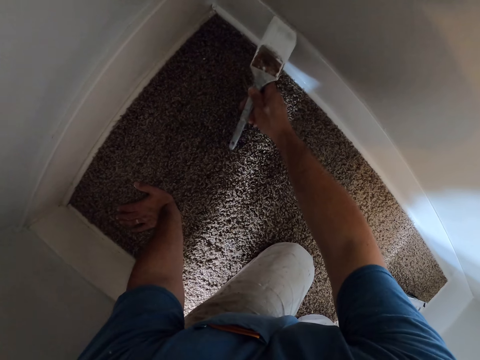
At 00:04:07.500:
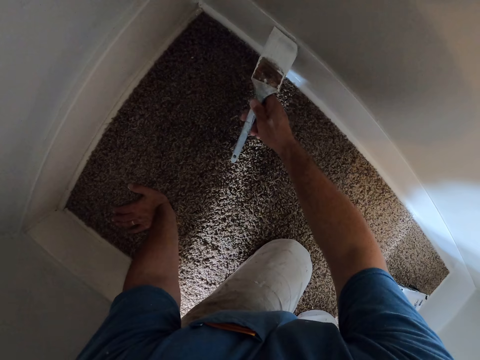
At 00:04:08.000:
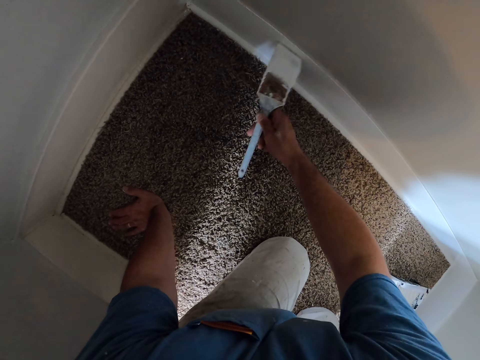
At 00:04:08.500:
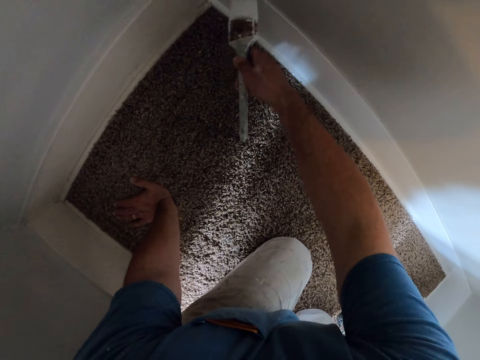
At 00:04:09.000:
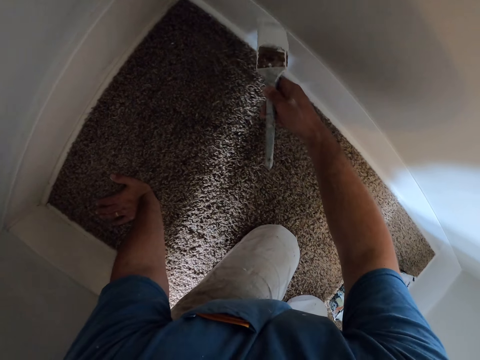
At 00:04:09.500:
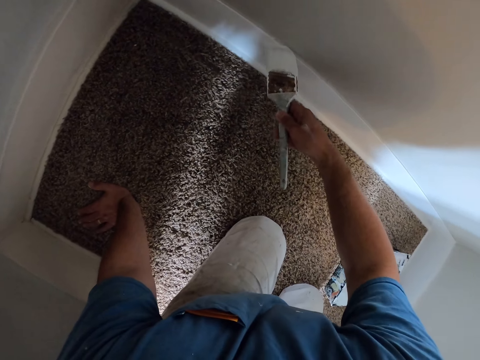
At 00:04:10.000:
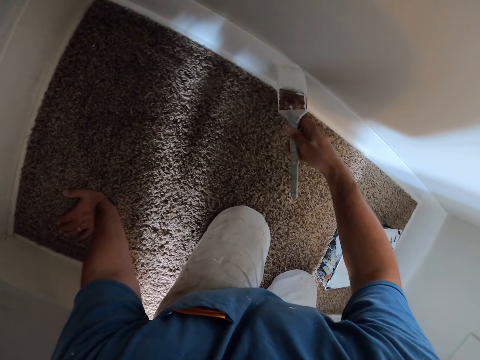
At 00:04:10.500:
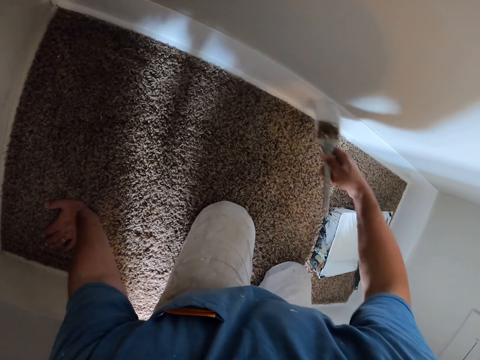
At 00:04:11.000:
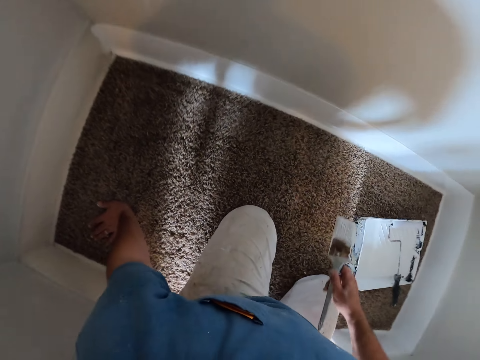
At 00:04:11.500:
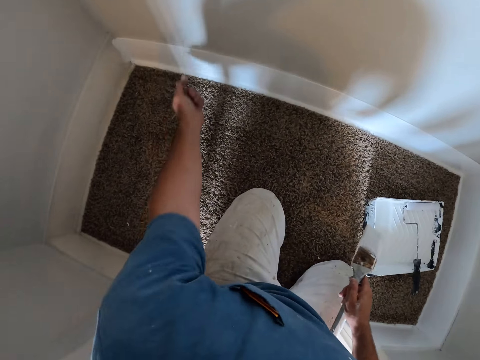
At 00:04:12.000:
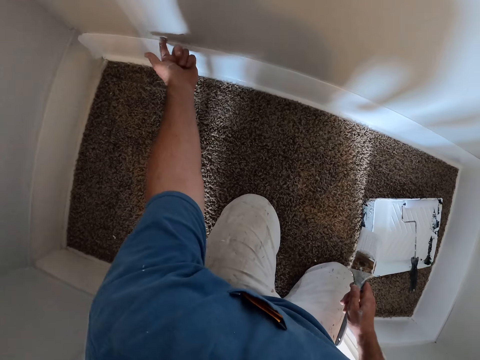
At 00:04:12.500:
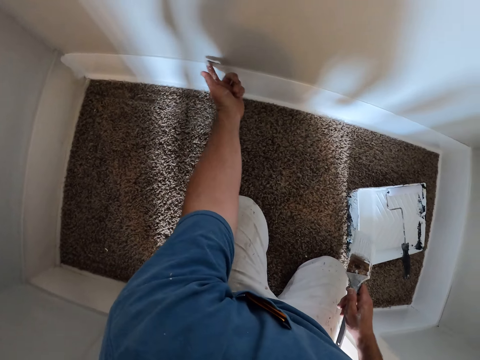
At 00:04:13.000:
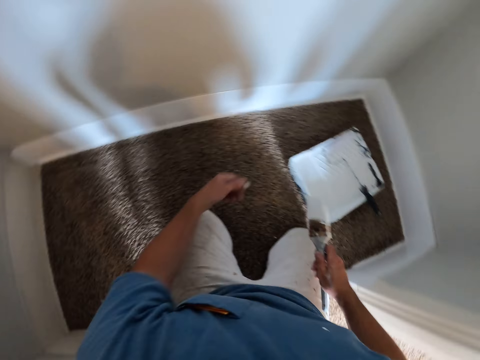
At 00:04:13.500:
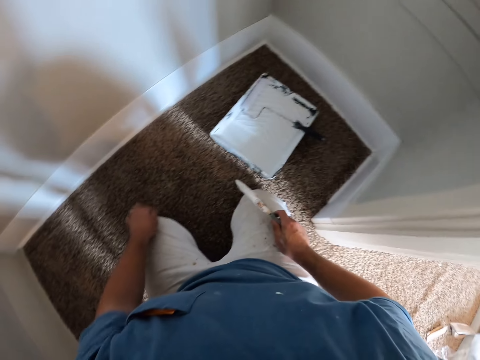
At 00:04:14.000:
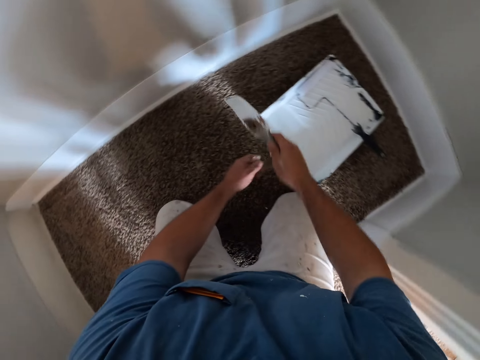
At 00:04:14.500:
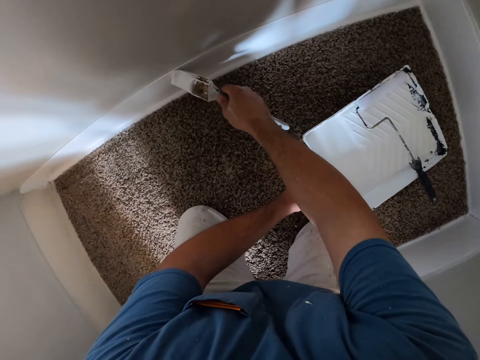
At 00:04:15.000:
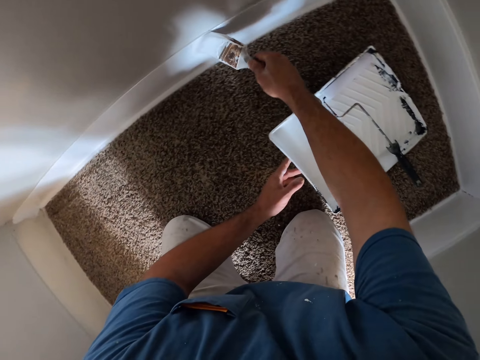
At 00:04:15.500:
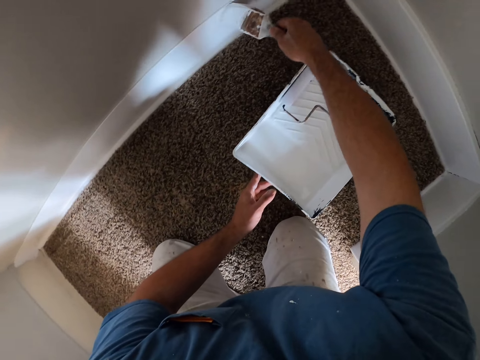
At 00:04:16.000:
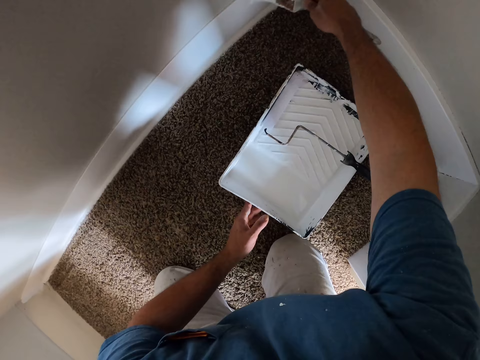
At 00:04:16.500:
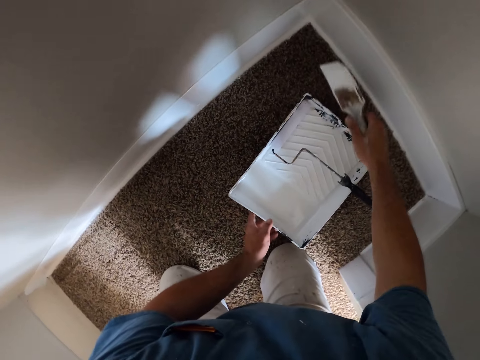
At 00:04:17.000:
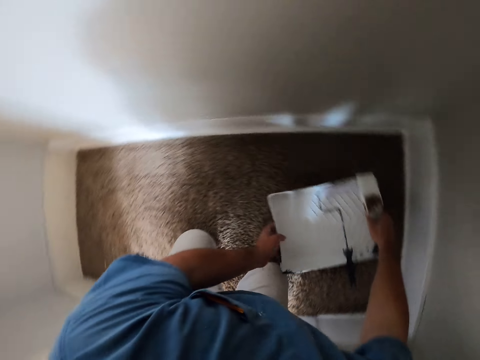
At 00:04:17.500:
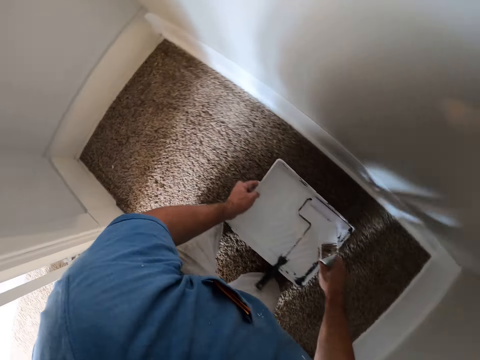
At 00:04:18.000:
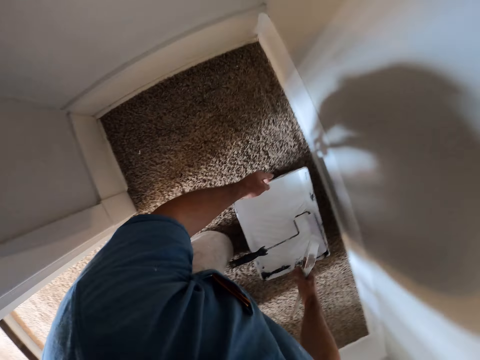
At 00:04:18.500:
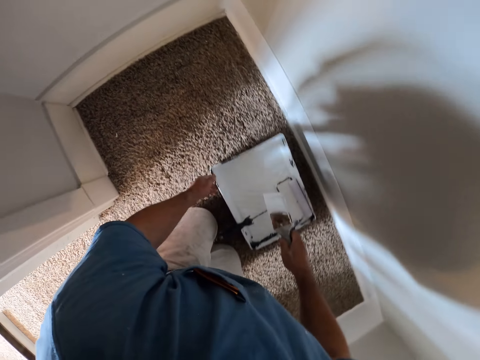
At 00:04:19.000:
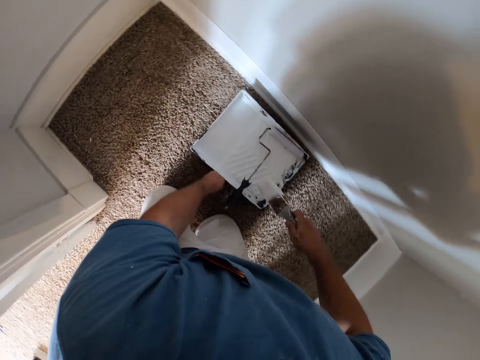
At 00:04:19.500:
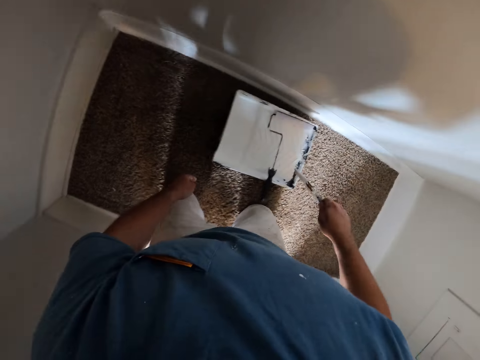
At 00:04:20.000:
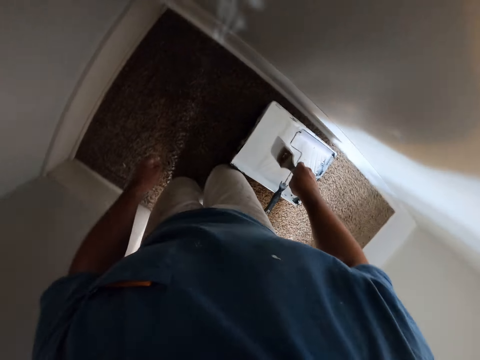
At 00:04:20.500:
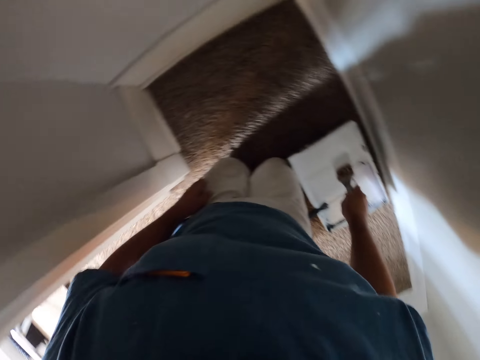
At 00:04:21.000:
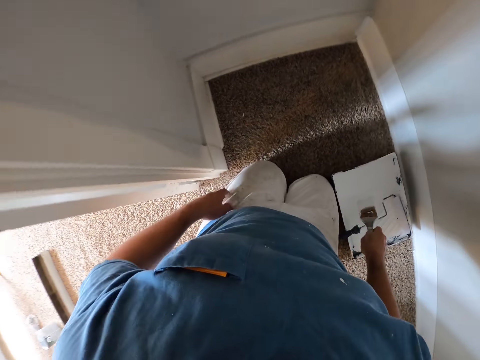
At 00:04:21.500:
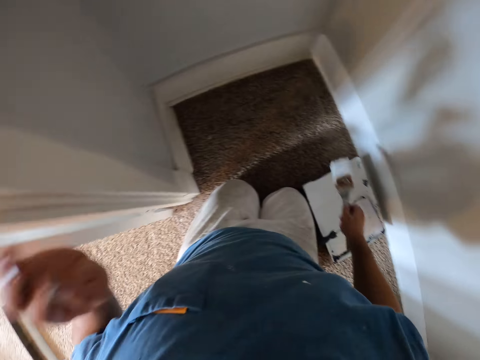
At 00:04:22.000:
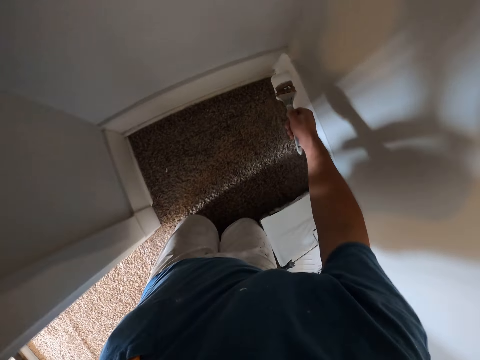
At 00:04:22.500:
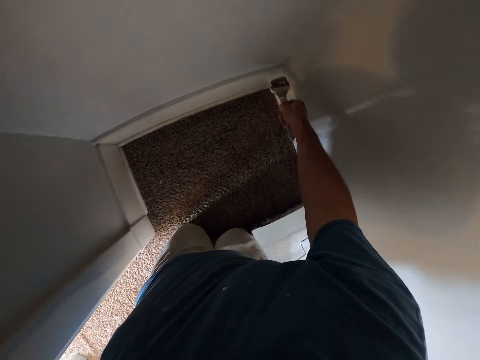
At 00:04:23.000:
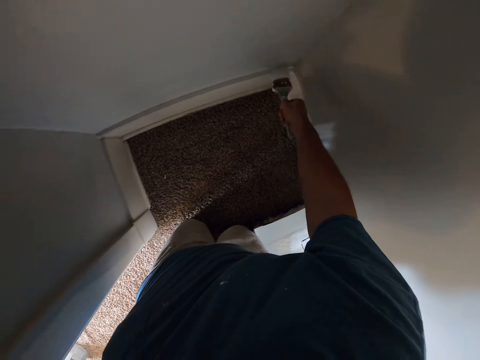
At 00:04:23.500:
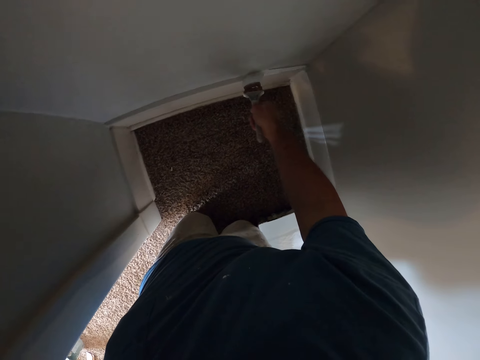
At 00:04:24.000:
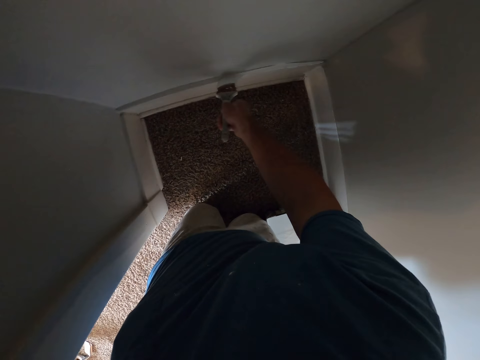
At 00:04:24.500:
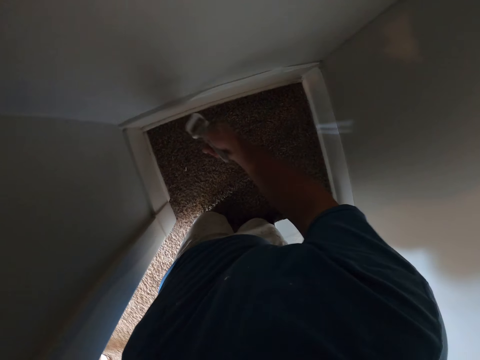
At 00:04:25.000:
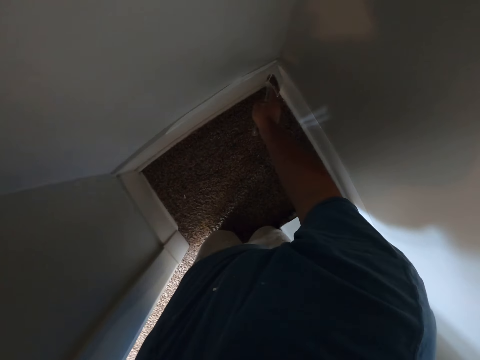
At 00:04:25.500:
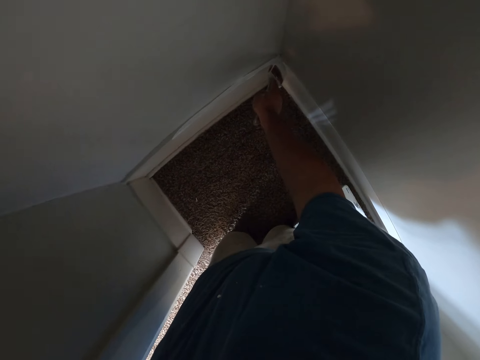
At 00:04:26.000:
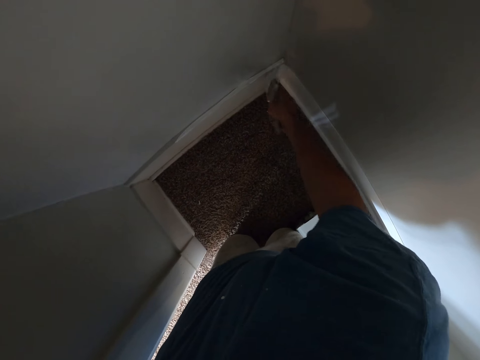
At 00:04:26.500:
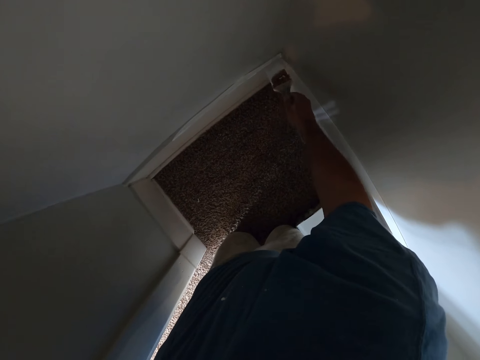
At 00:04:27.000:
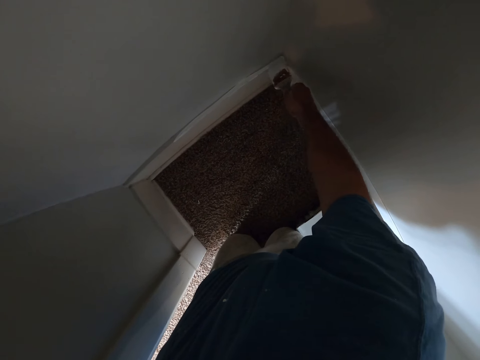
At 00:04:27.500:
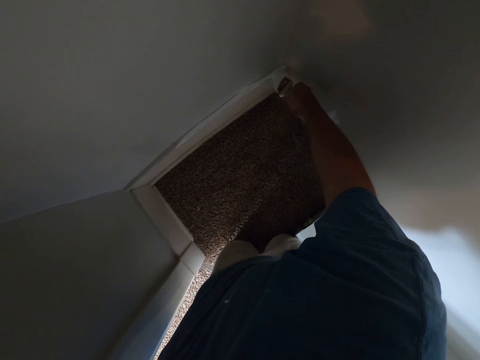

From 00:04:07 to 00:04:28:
The camera wearer moves the finger on the wall. He cleans off paint with his left finger. He rubs the paint on the finger on the cloth. He paints a part of the wall with the paint brush. He touches the paint container. He moves the paint container. He moves the knee. He dips the paint brush in the paint container. He touches the wall. He paints a part of the wall with the paint brush.

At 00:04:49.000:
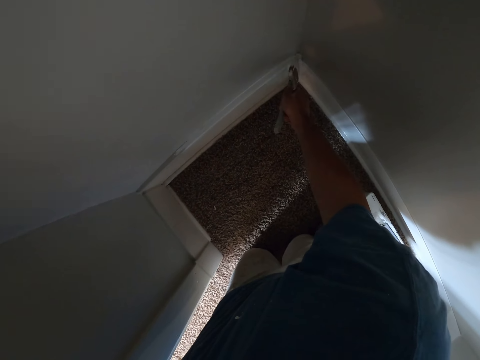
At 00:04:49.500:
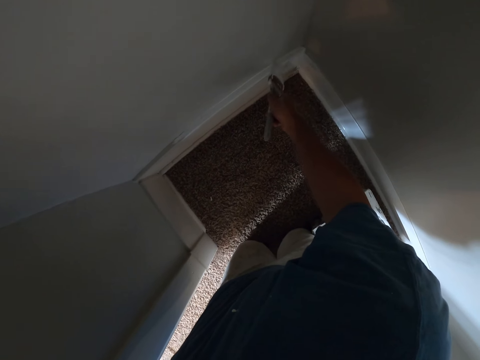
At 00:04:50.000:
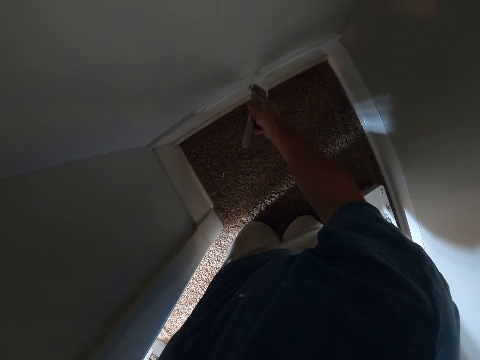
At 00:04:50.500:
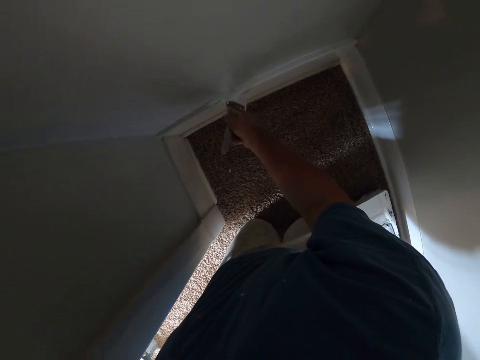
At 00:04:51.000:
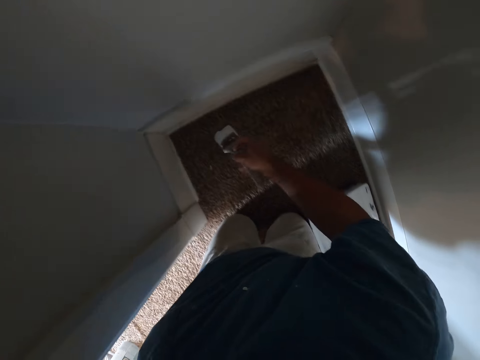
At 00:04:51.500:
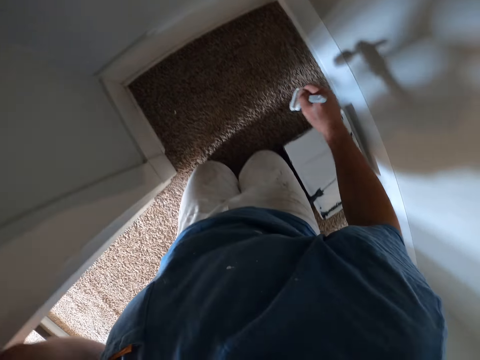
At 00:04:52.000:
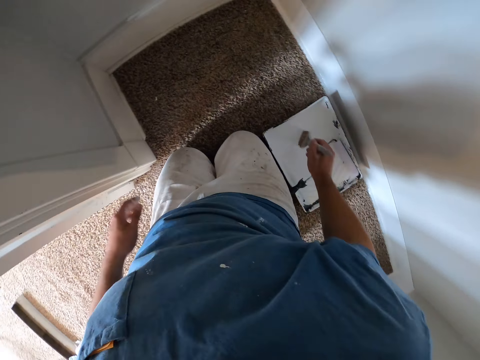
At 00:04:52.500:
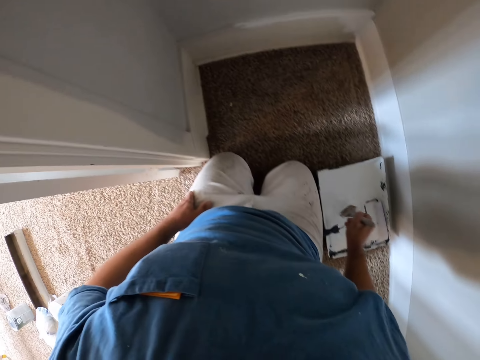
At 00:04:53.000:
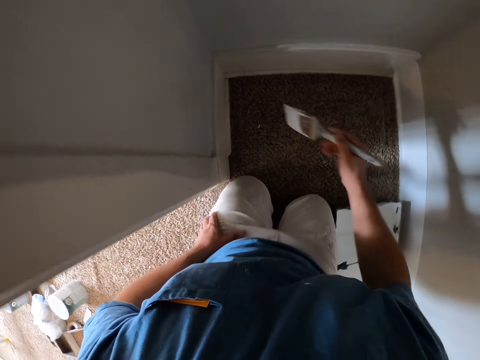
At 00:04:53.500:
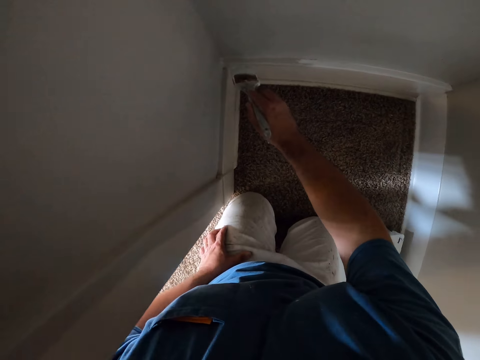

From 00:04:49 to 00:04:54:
The camera wearer stops painting the wall. They remove the paint brush from the base of the wall. They dip the paint brush into a roller tray. They lift up the paint brush from the roller tray. They paint the base of the wall white with the paint brush.
